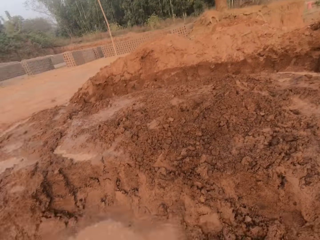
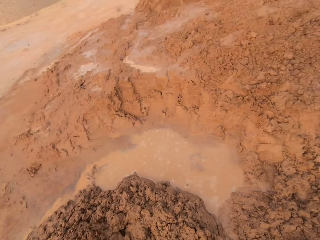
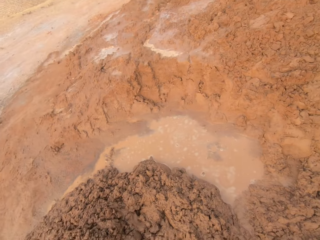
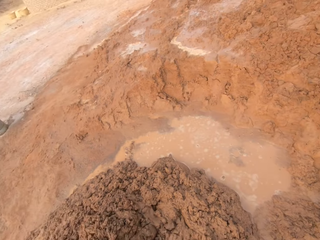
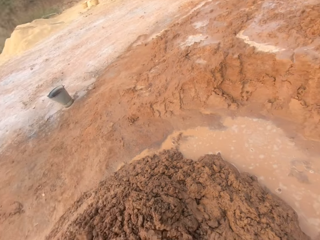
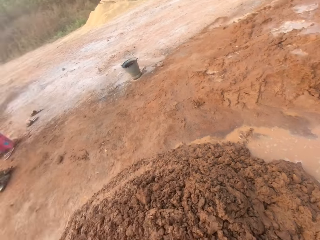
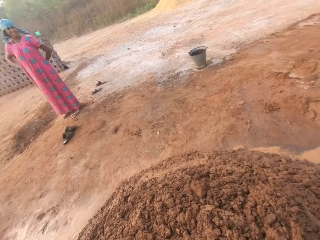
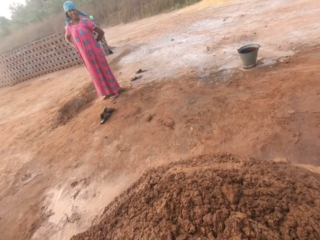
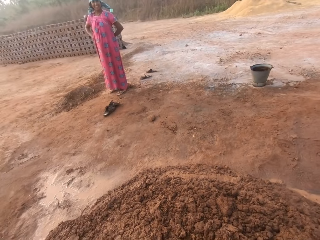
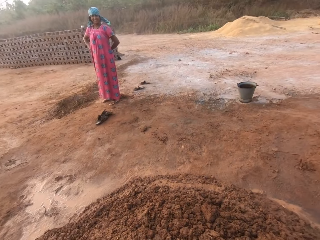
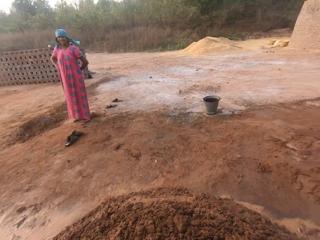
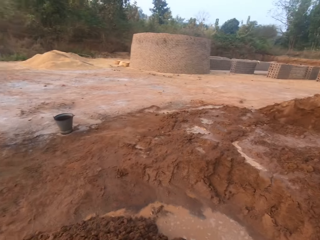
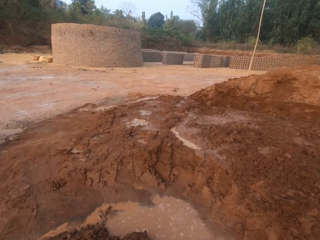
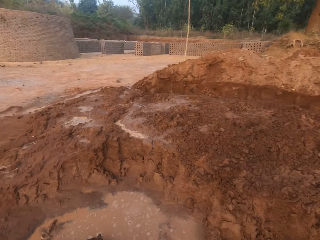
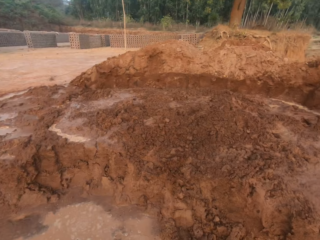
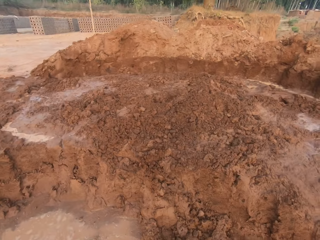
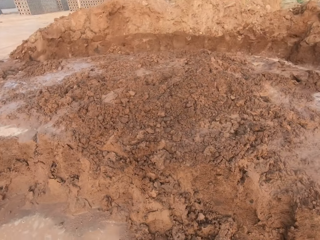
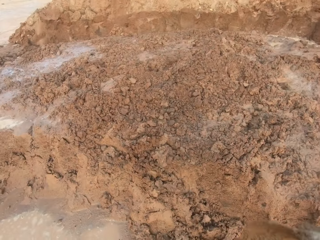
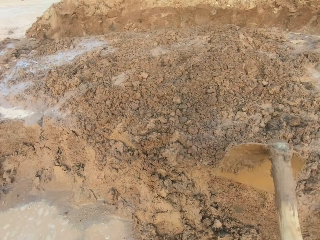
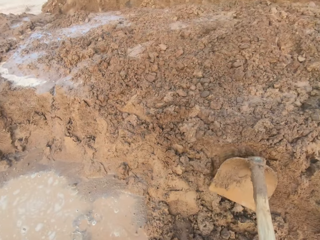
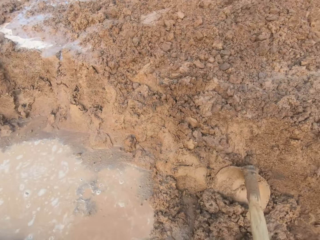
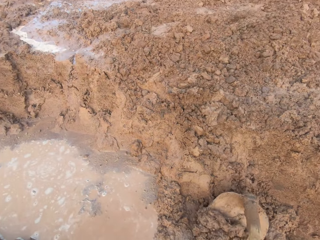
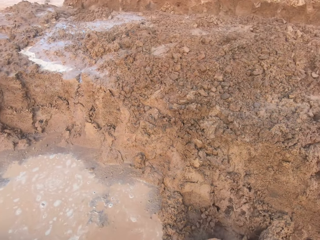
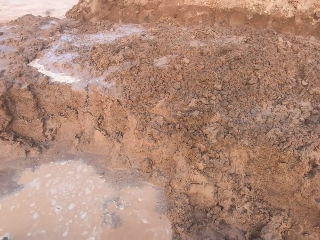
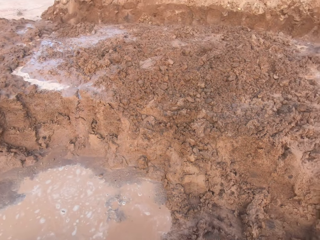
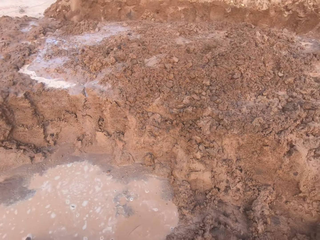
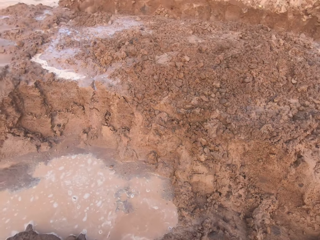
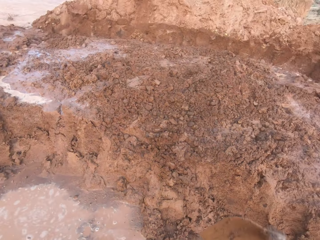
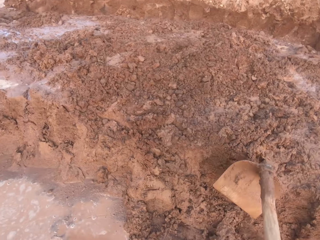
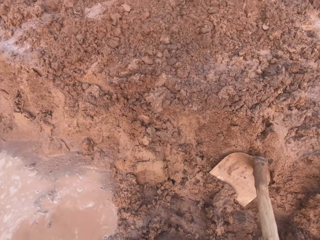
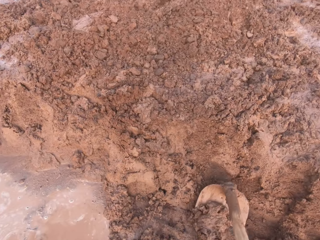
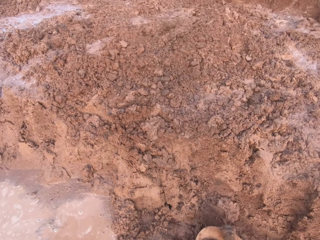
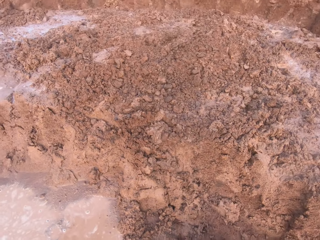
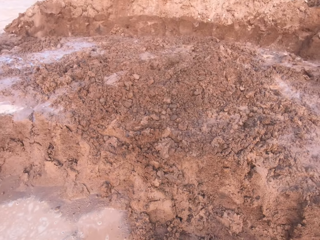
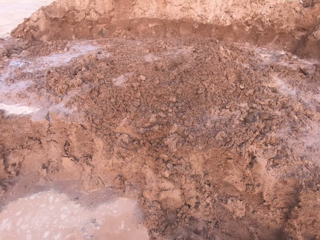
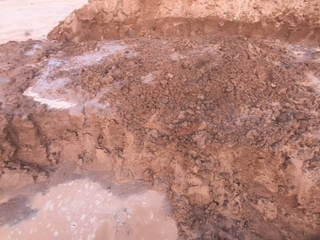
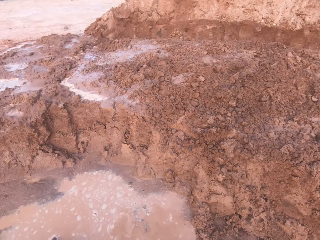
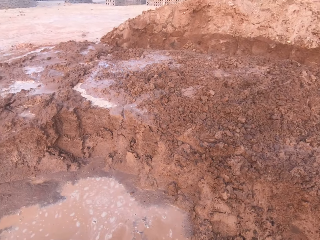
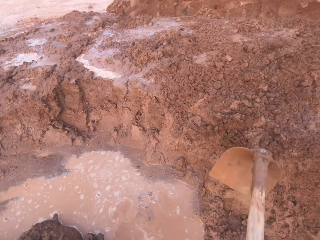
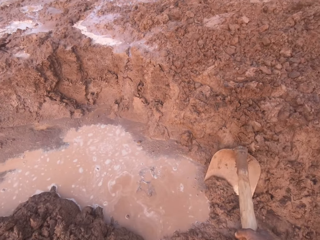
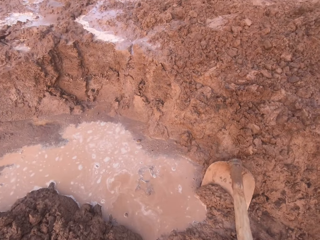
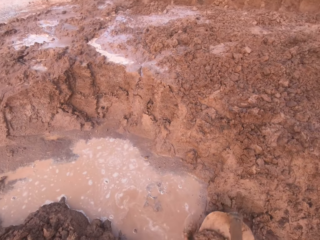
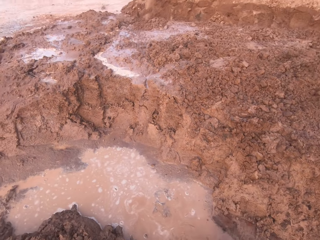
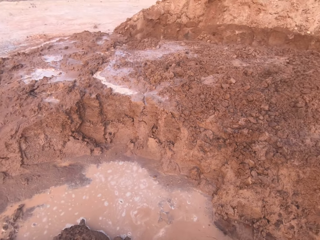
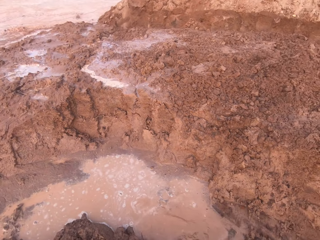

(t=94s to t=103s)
The camera wearer digs the mud mound with the hoe in his right hand.

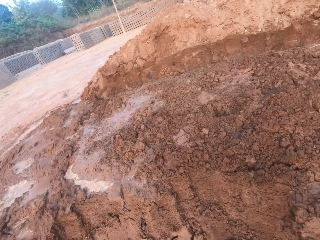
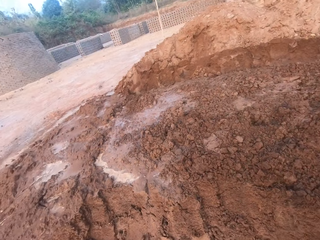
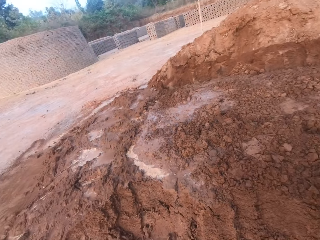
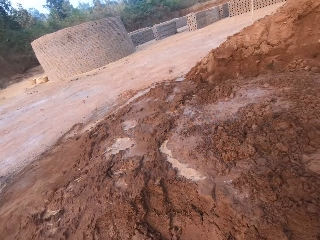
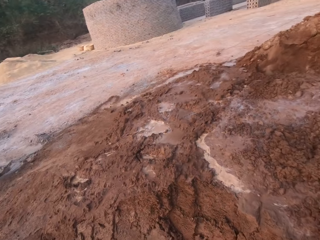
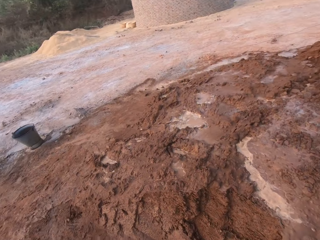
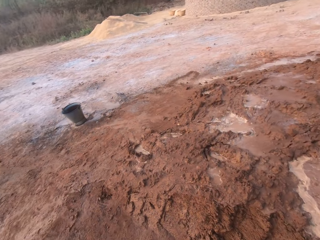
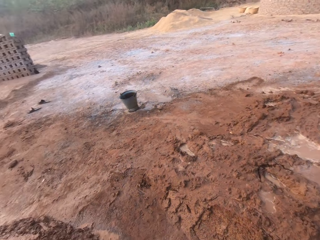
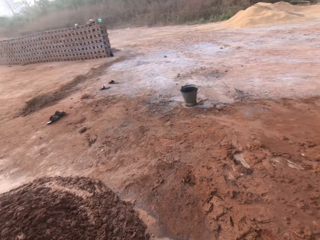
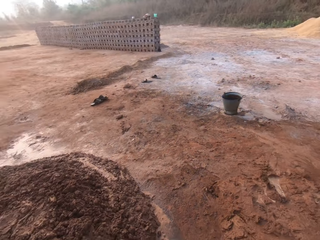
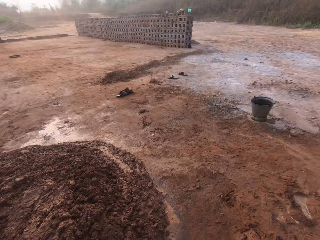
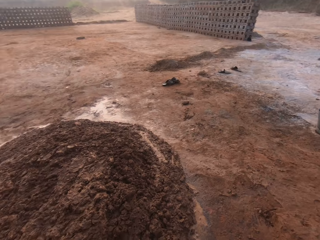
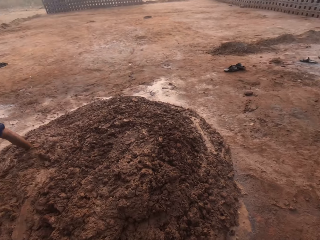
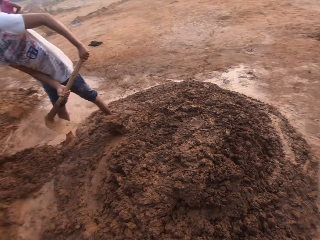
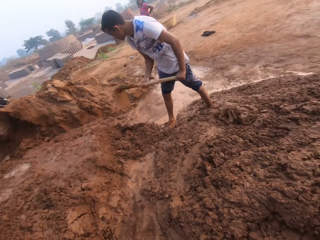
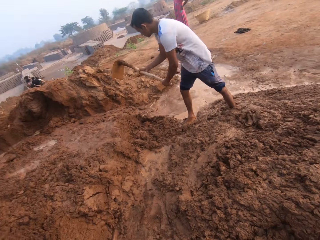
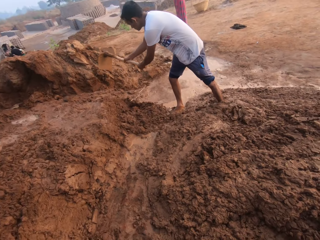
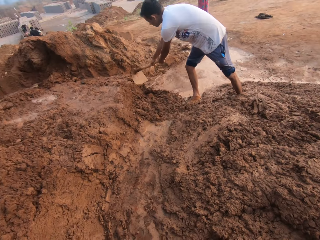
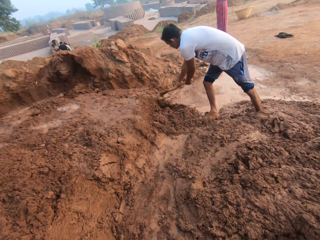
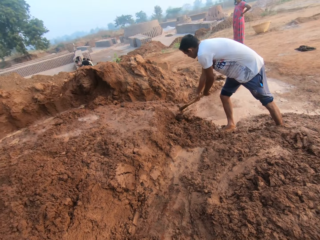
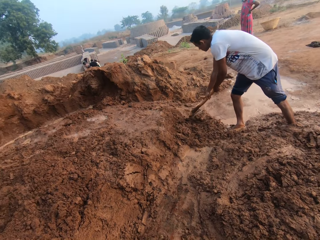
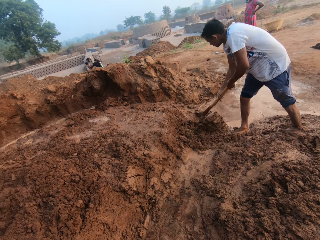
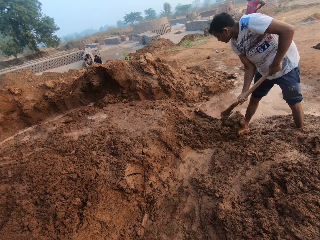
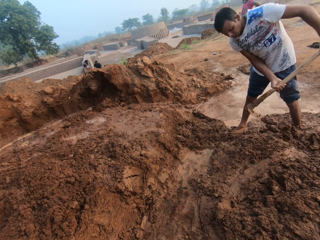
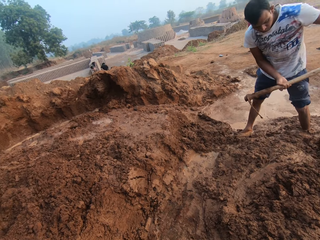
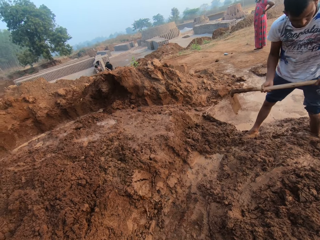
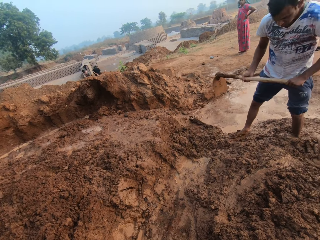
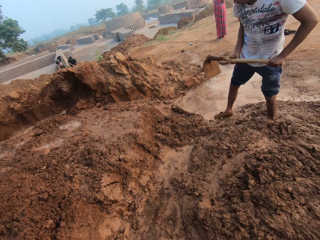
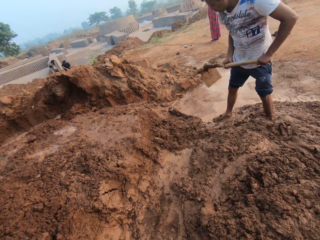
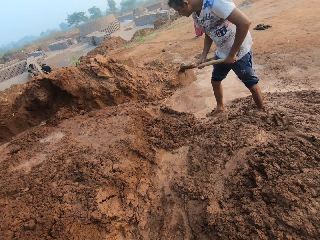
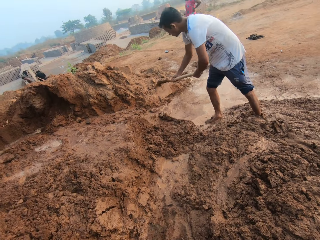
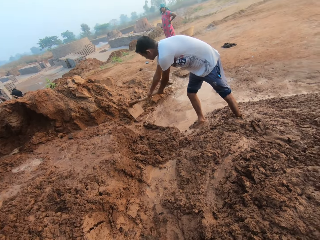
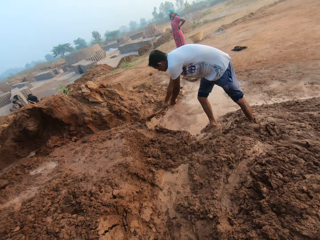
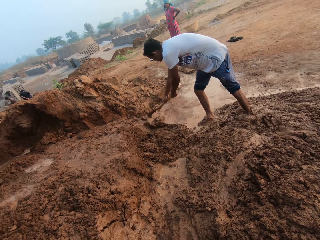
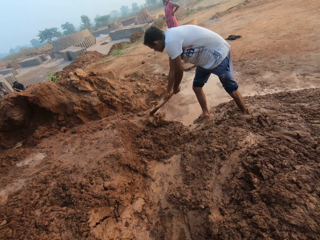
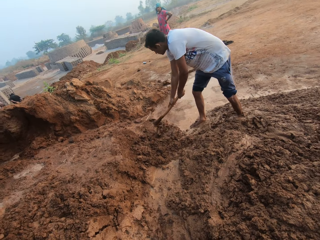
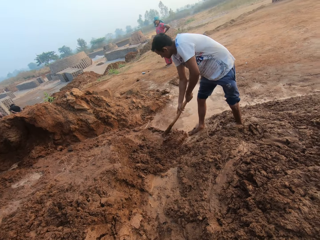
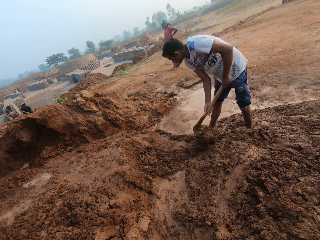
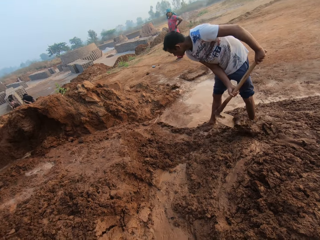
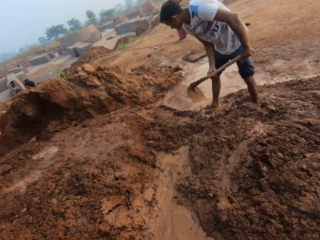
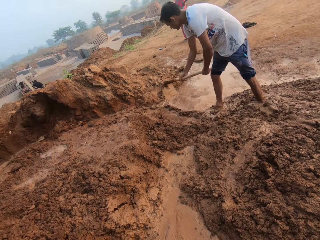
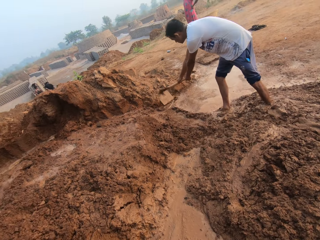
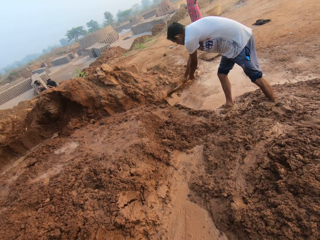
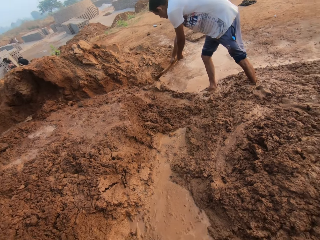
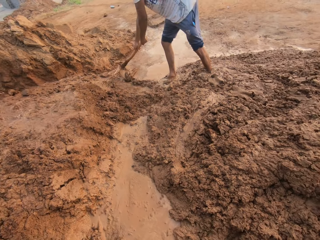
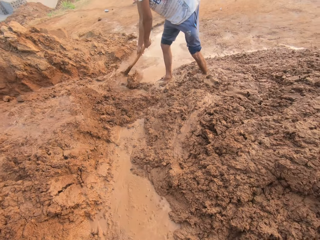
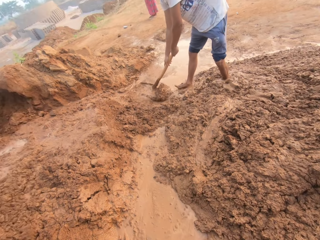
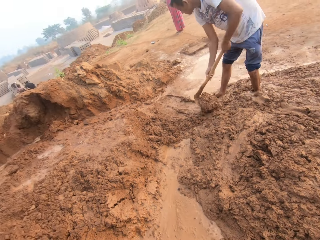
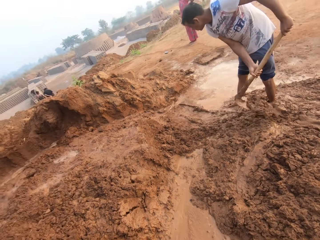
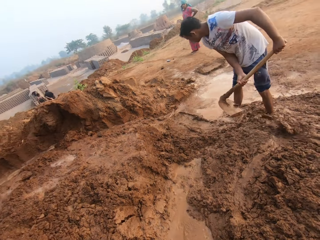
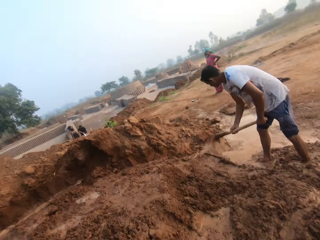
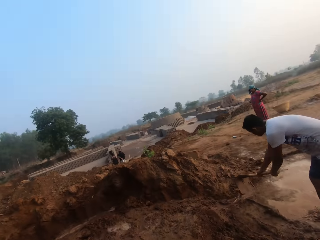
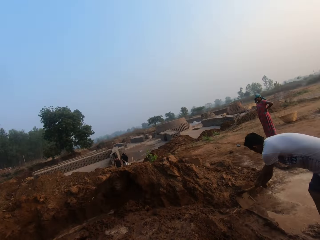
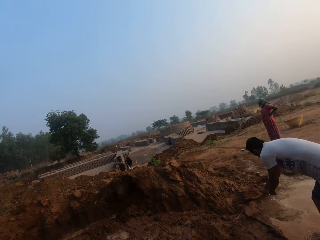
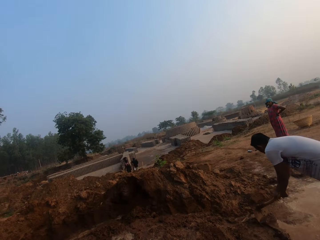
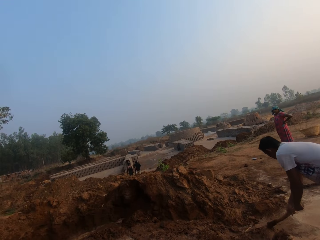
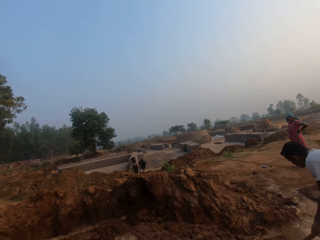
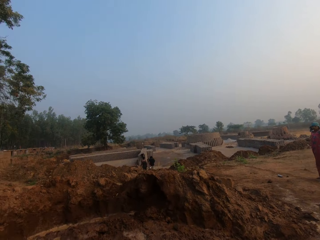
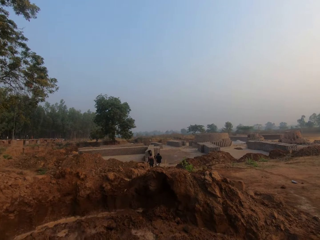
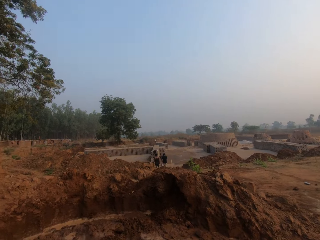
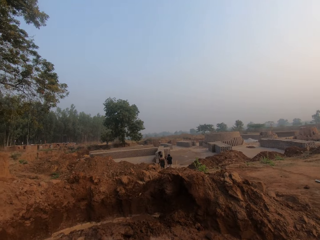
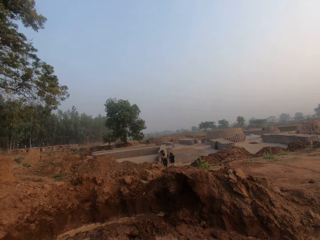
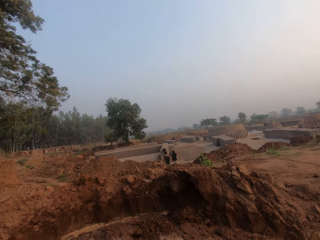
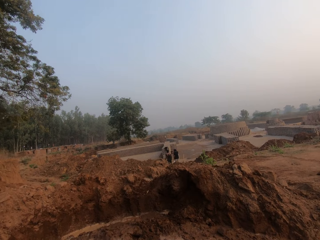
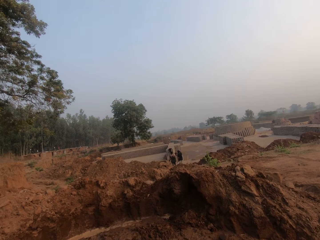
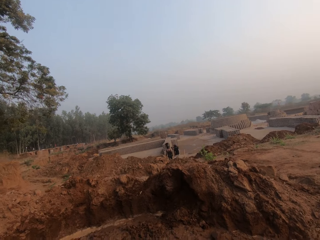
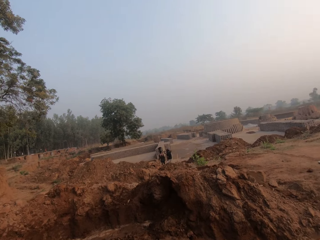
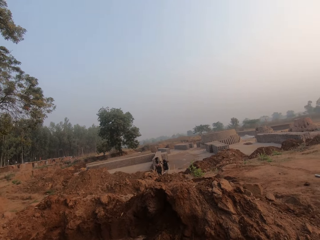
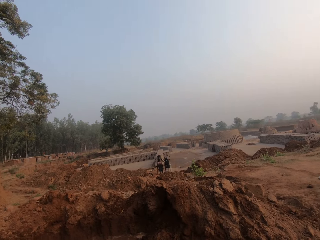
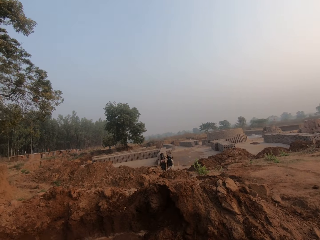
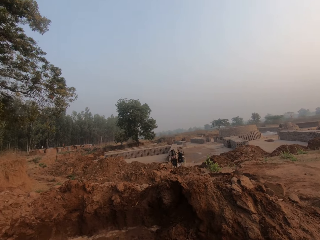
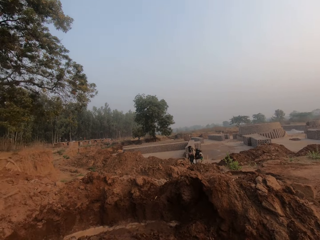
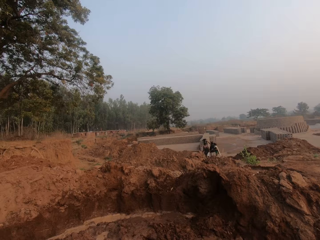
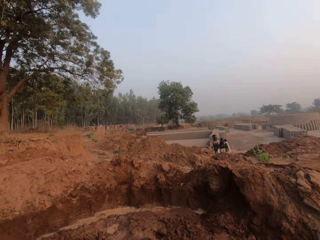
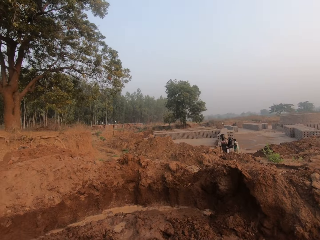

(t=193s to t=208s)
The camera wearer looks around. A man digs the mud mound with a hoe in both hands. The camera wearer looks at the man.
